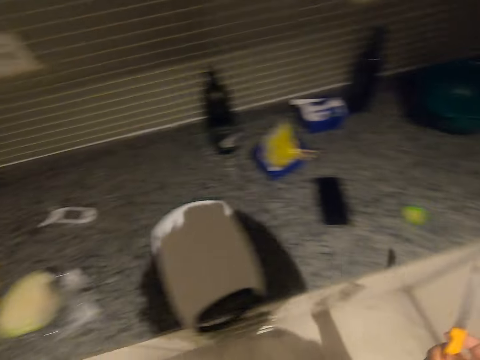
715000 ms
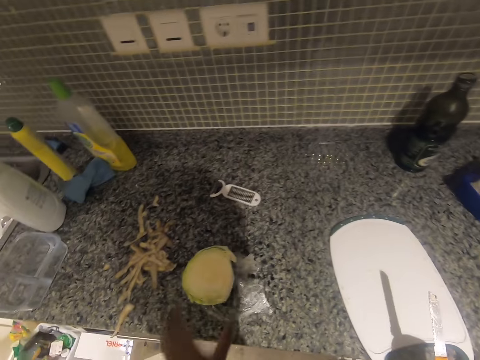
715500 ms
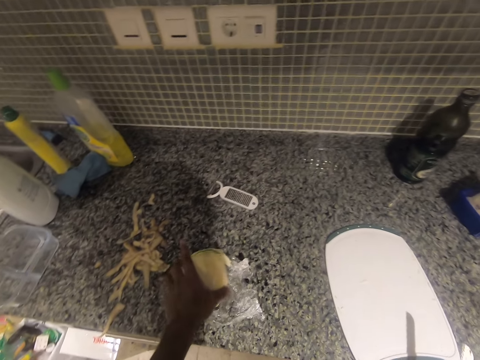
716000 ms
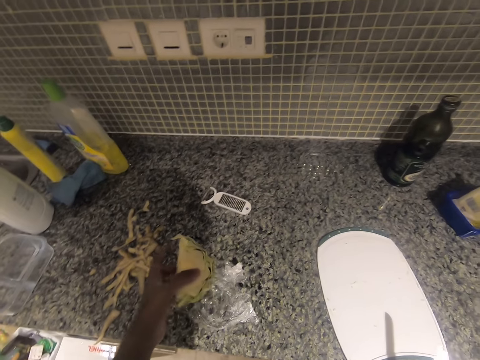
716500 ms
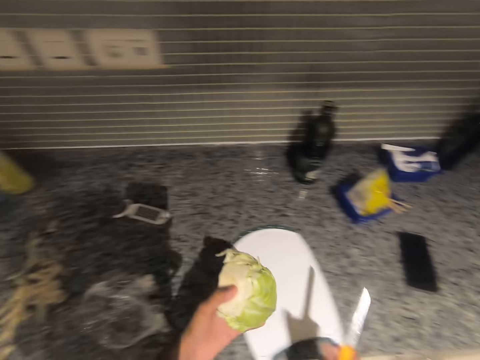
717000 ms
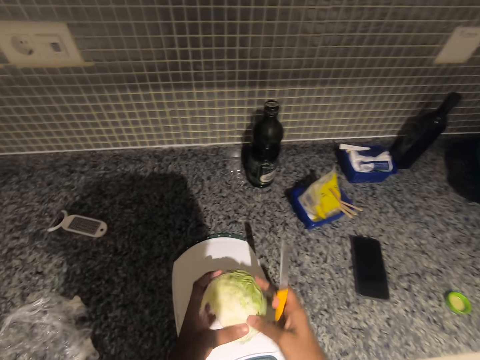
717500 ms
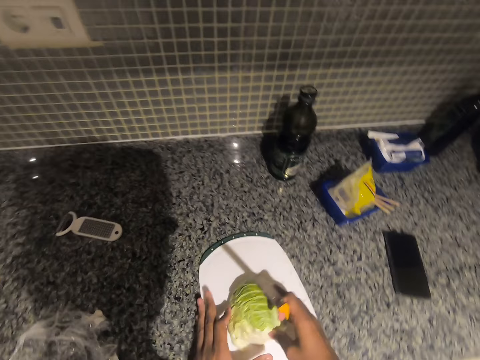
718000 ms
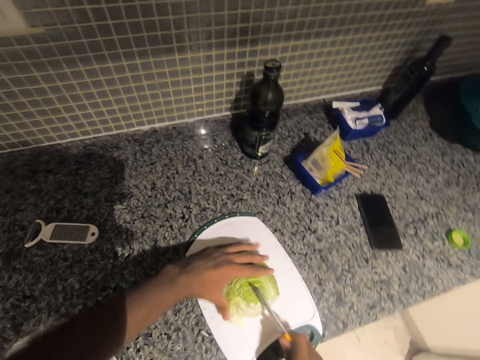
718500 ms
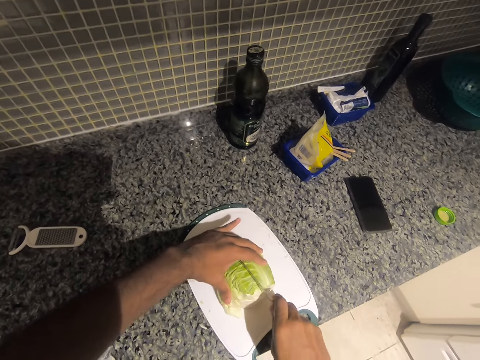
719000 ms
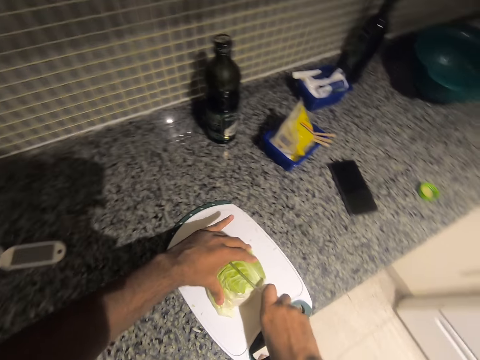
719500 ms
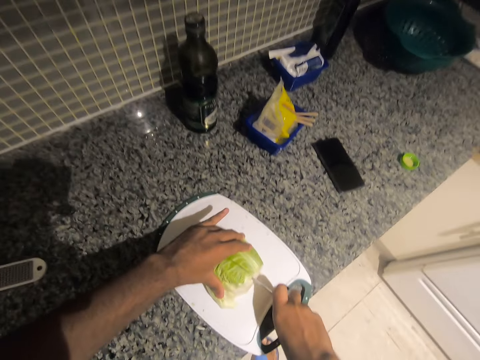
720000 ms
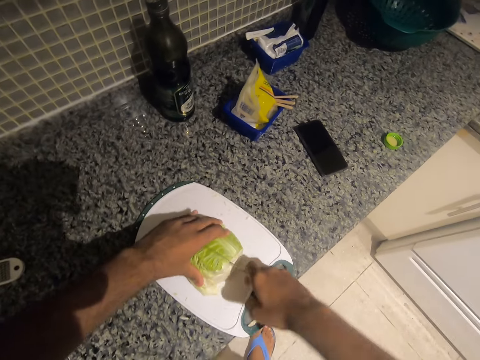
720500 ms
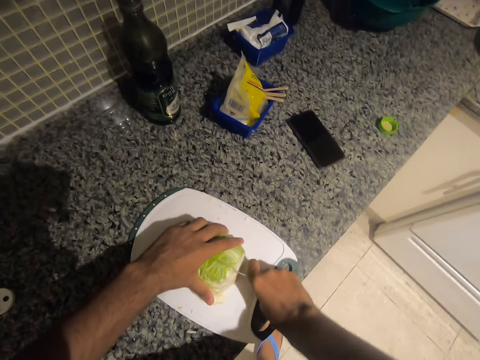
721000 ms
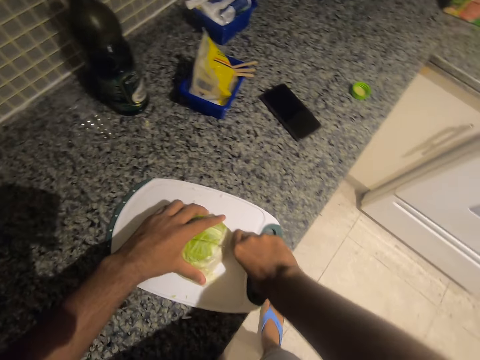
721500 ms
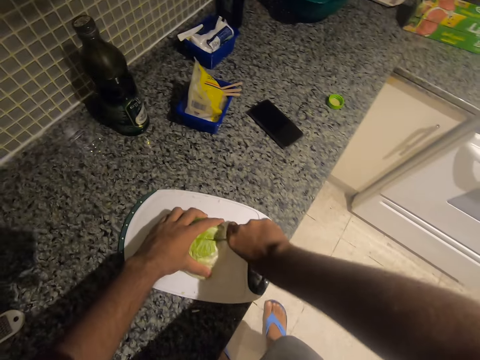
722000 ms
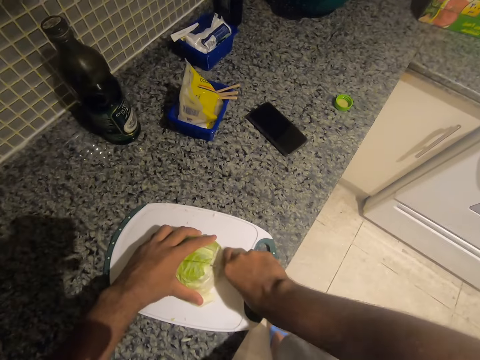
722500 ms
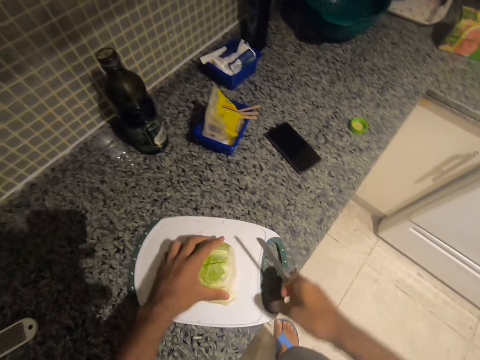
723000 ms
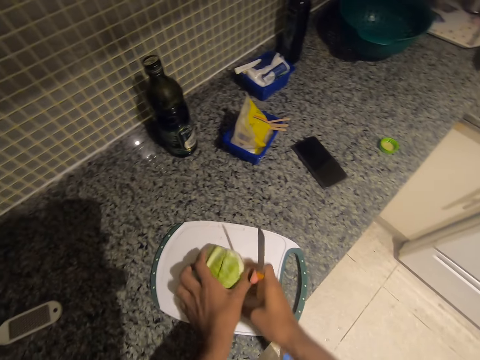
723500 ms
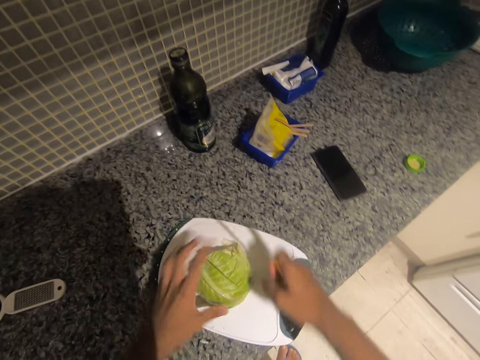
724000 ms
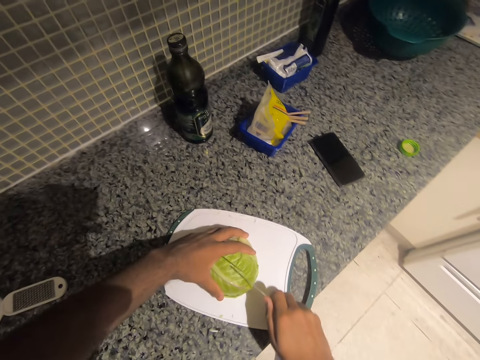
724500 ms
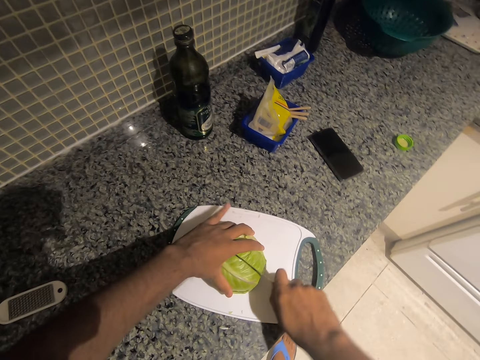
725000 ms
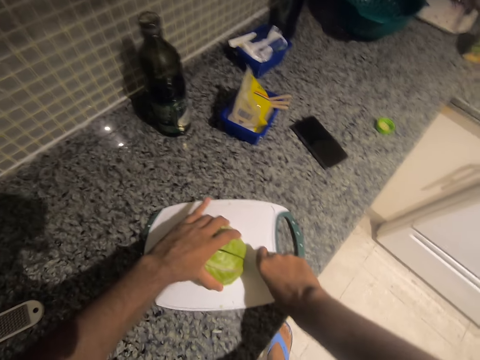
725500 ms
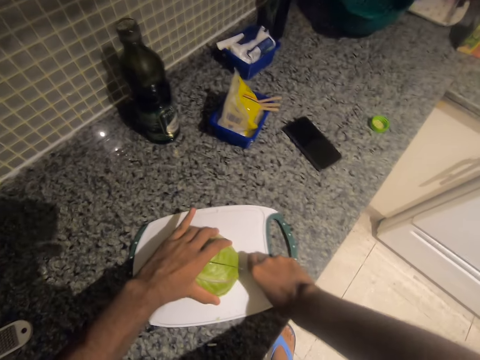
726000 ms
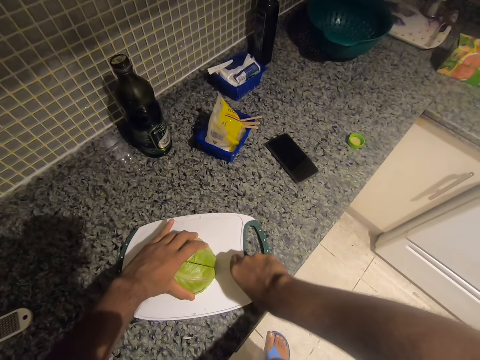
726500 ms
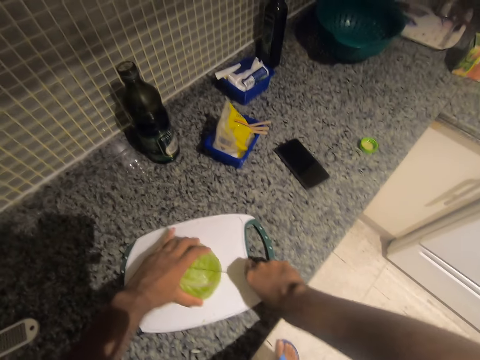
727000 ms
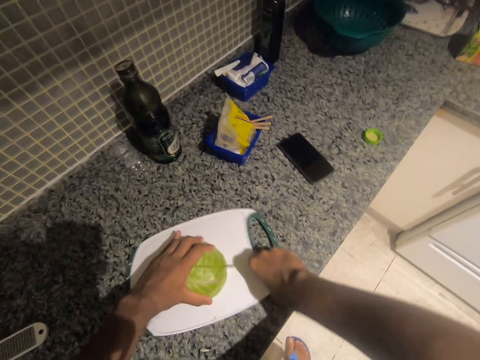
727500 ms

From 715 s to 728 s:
The camera wearer picks up a piece of cut cabbage from a nylon on the kitchen counter with his left hand. He adjusts the piece of cut cabbage with both hands. He places the piece of cut cabbage on the chopping board with both hands. He grips the piece of cut cabbage on the chopping board with his left hand. He cuts the piece of cut cabbage on the chopping board with the knife in his right hand. He adjusts the piece of cut cabbage on the chopping board with both hands. He grips the piece of cut cabbage on the chopping board with his left hand. He cuts the piece of cut cabbage on the chopping board with the knife in his right hand.

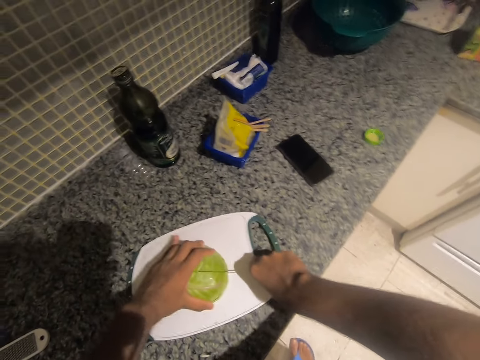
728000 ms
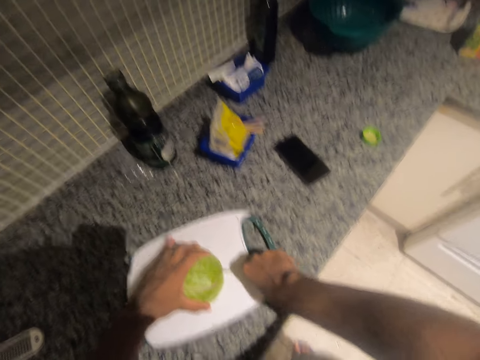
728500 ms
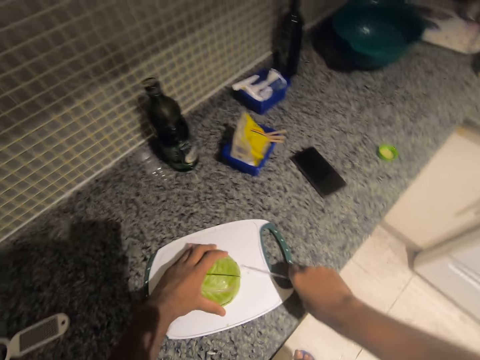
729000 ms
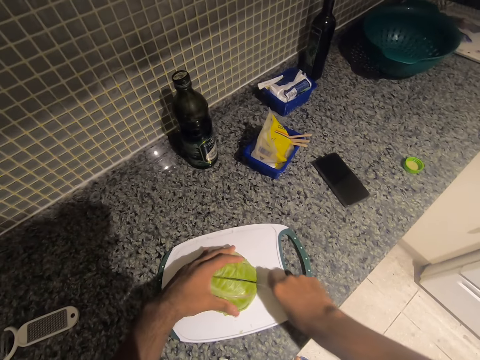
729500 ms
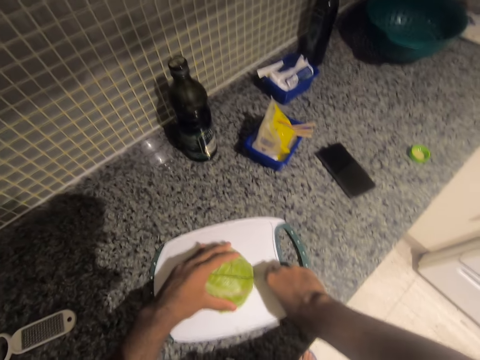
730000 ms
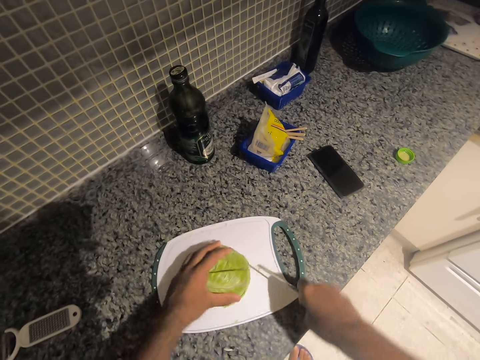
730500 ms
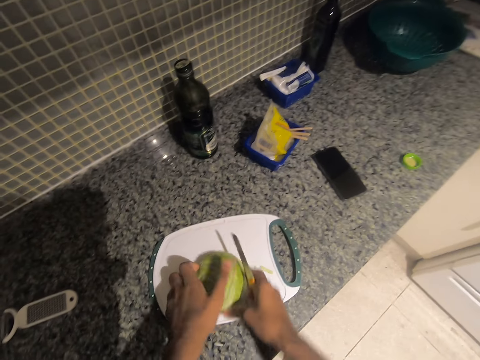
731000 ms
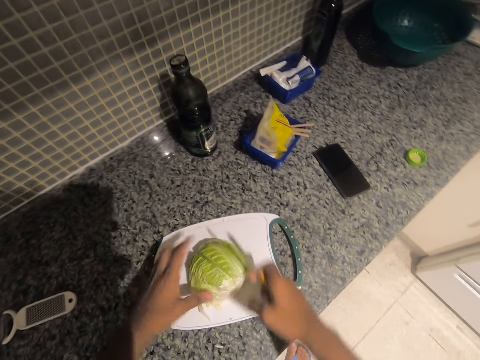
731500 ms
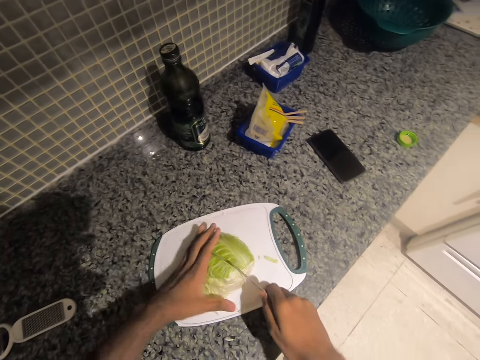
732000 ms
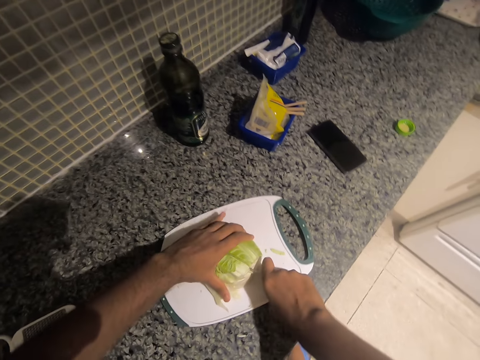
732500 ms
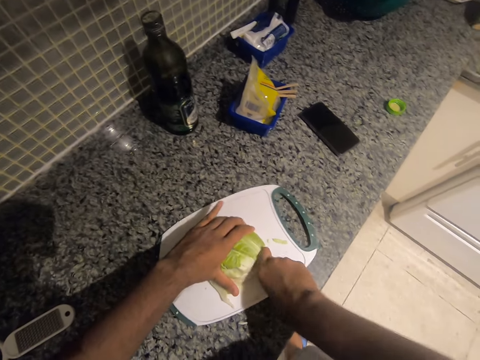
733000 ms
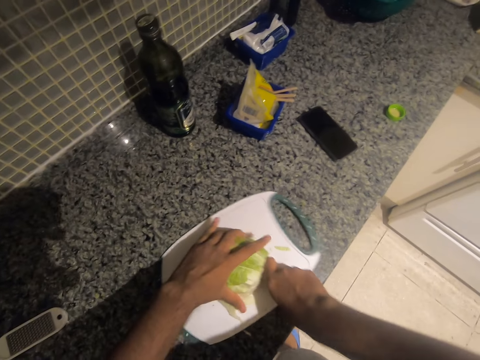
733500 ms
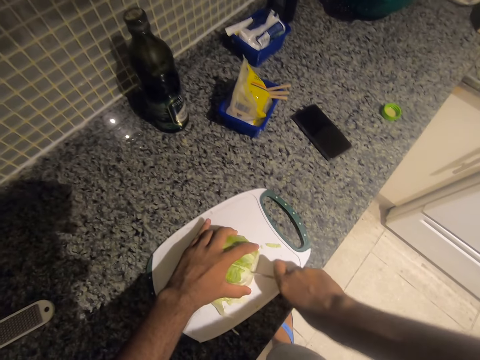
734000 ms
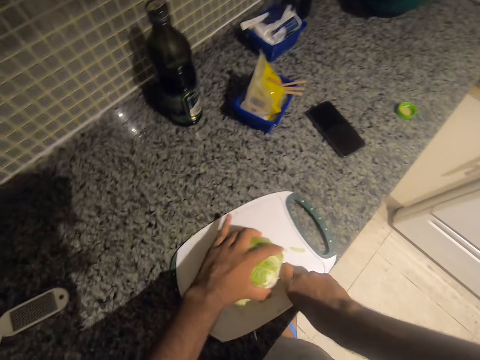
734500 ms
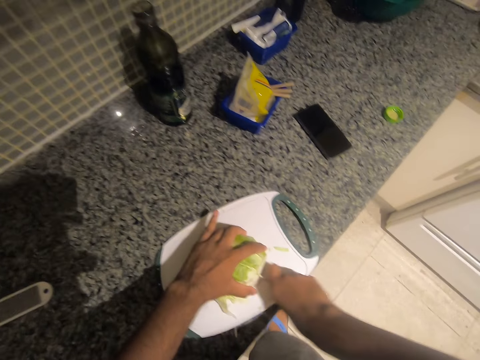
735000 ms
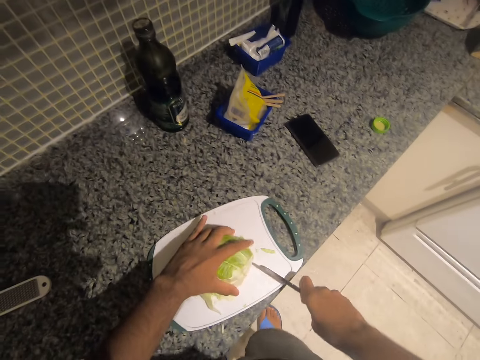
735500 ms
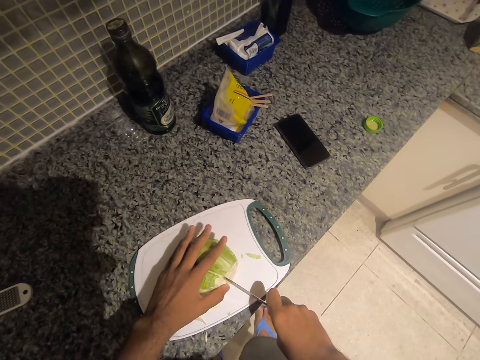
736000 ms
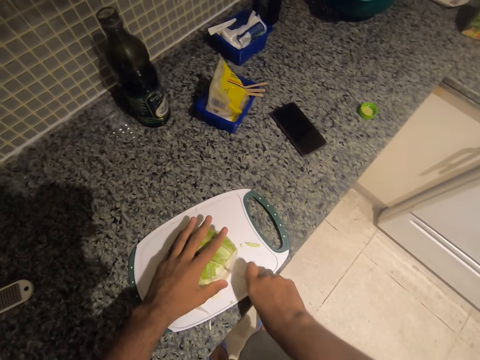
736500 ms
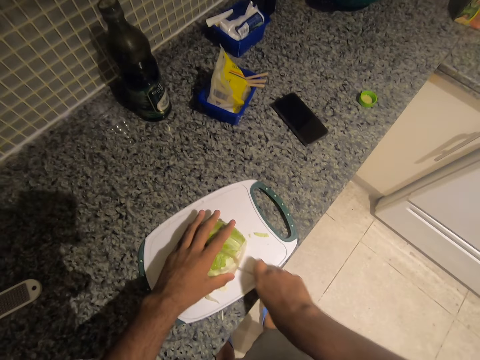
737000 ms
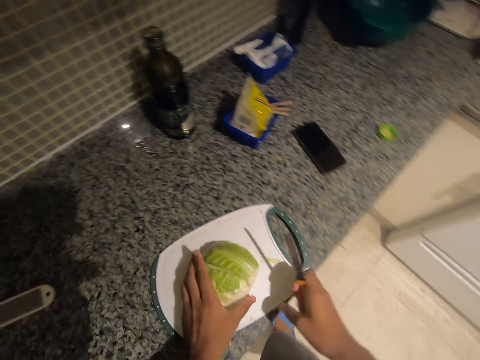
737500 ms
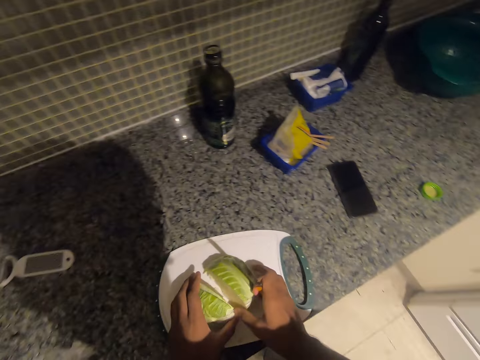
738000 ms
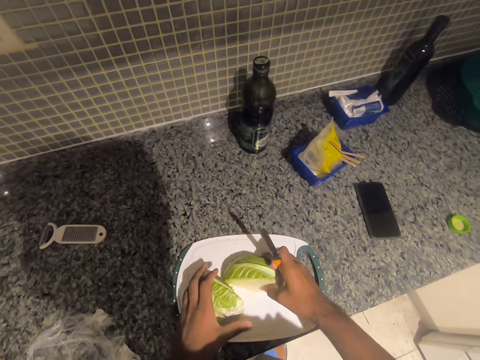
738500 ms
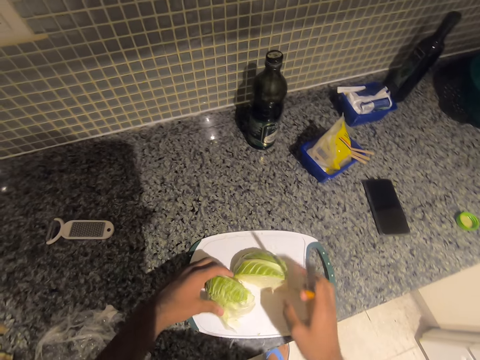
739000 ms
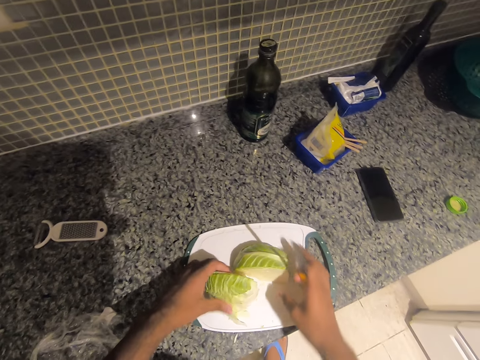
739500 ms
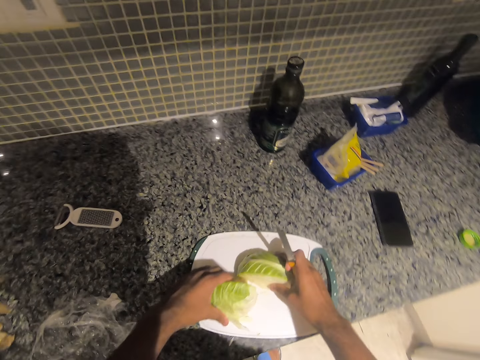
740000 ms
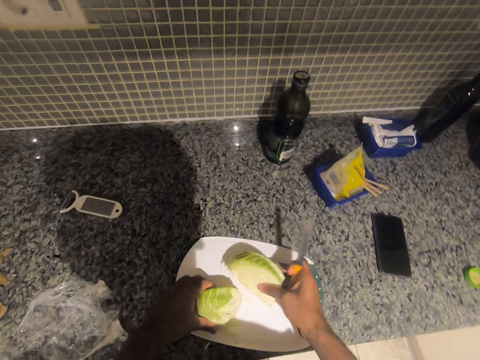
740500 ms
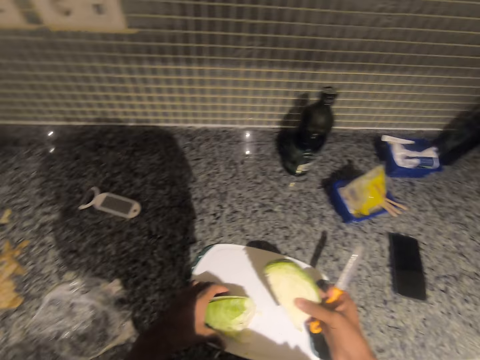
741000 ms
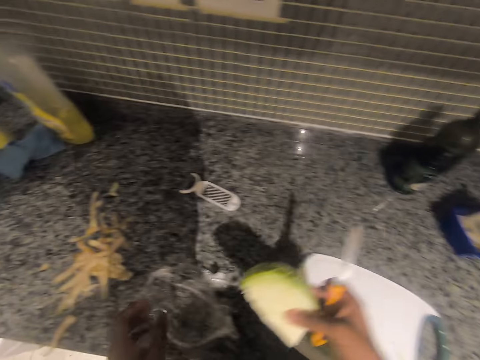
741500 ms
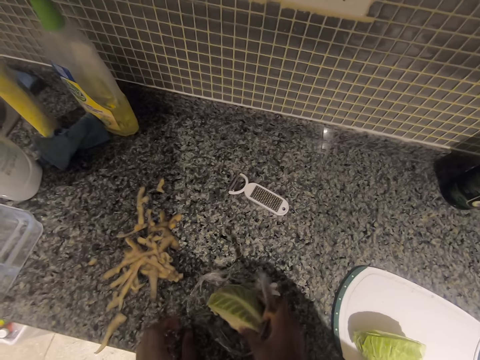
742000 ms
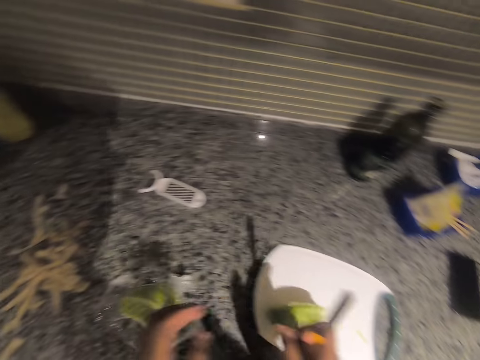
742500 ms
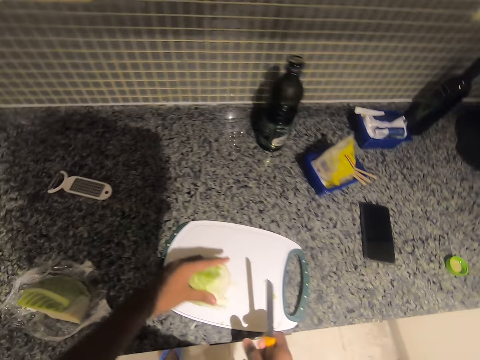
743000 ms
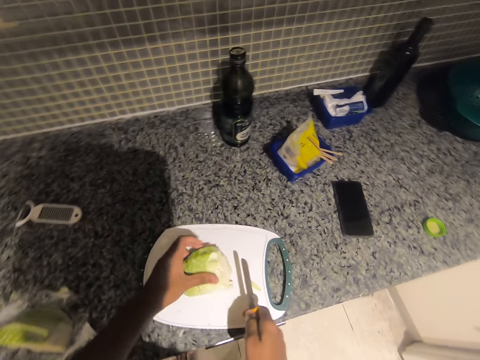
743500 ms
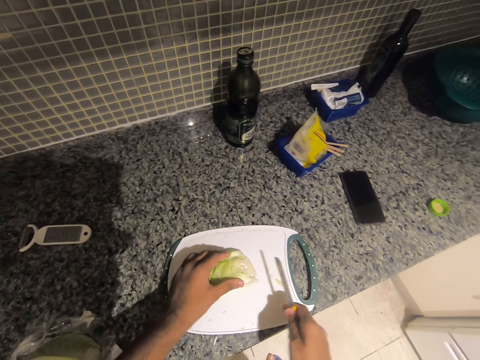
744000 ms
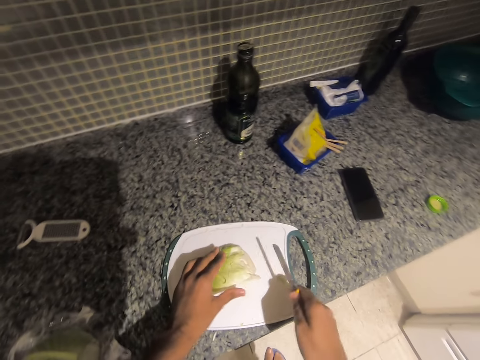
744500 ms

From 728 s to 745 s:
The camera wearer adjusts the piece of cut cabbage on the chopping board with his left hand. He adjusts the piece of cut cabbage on the chopping board with both hands. He grips the piece of cut cabbage on the chopping board with his left hand. He cuts the piece of cut cabbage on the chopping board with the knife in his right hand. He adjusts the piece of cut cabbage on the chopping board with his left hand. He does so again. He adjusts another piece of cut cabbage on the chopping board with his right hand. He adjusts the piece of cut cabbage on the chopping board with his left hand. He lifts another piece of cut cabbage from the chopping board with his right hand. He drops the piece of cut cabbage in his right hand on the nylon on the kitchen counter. He adjusts the piece of cut cabbage on the chopping board with his left hand.
